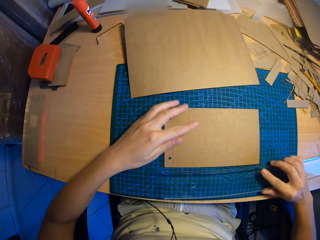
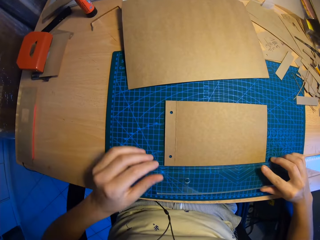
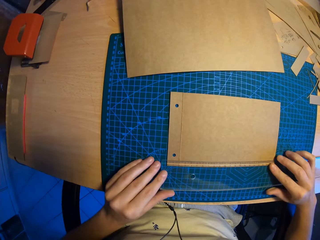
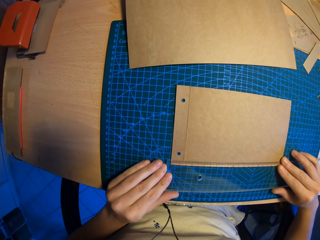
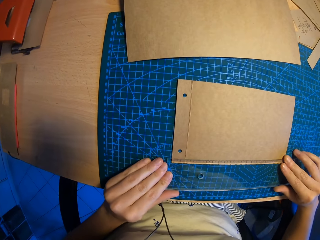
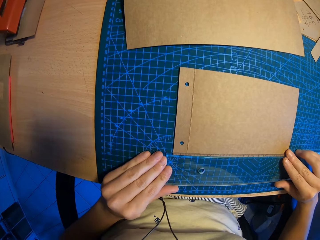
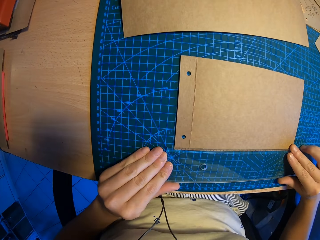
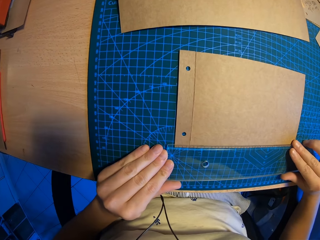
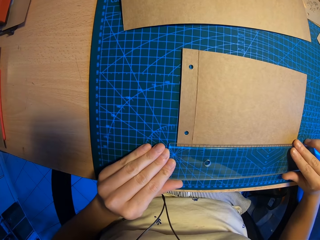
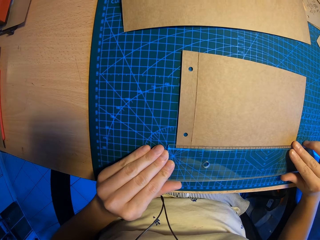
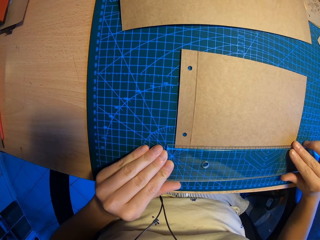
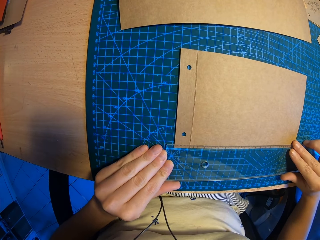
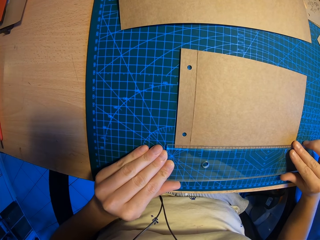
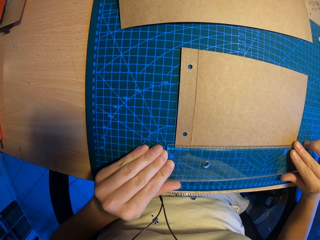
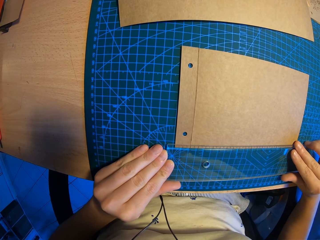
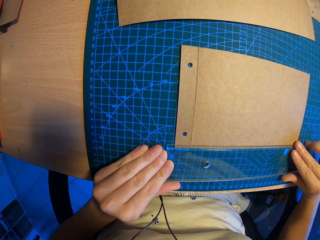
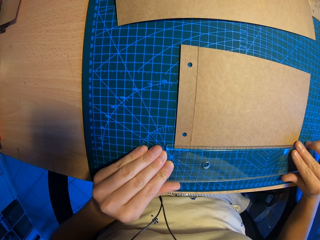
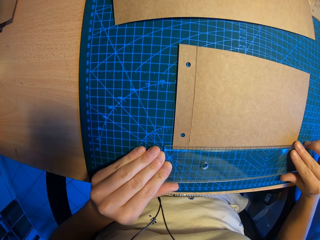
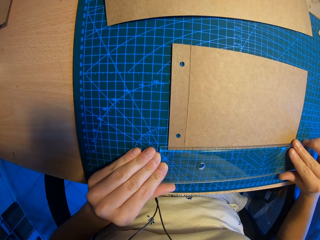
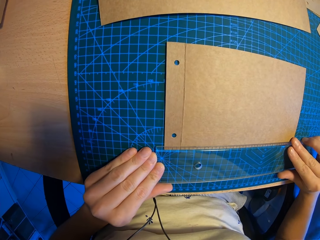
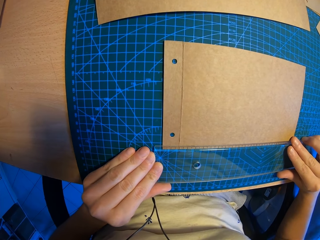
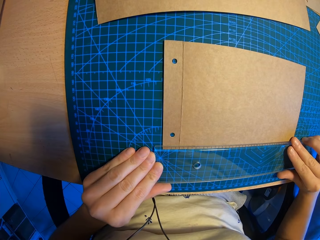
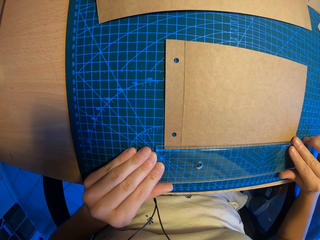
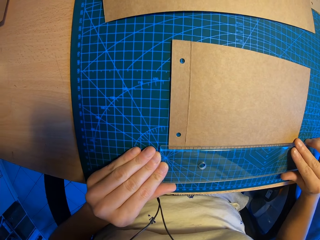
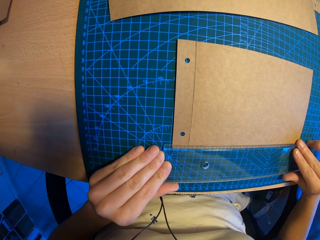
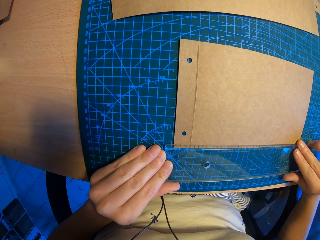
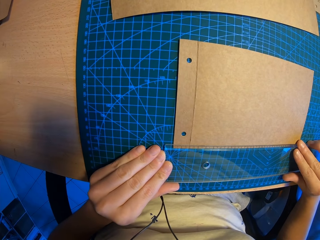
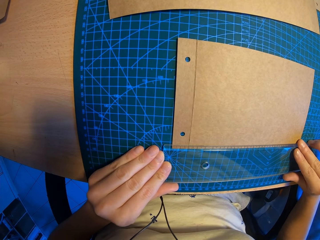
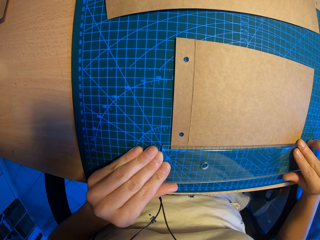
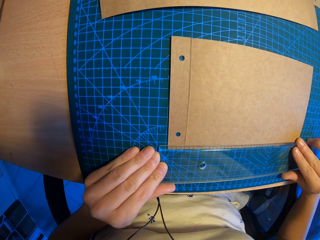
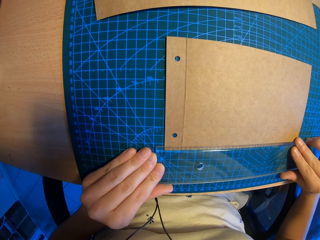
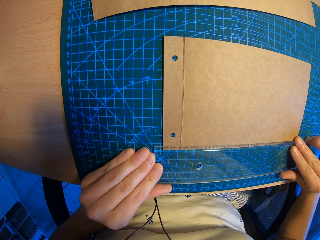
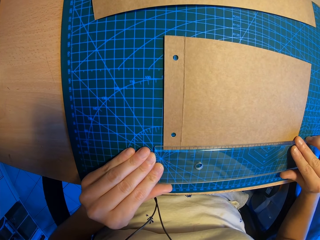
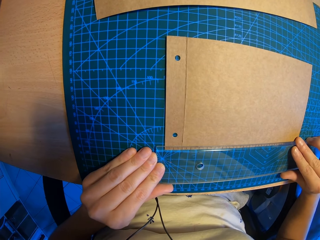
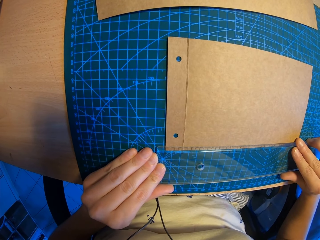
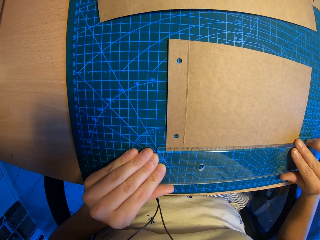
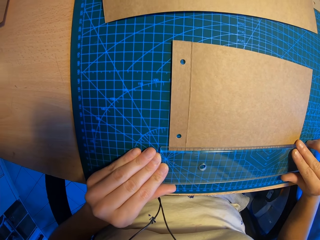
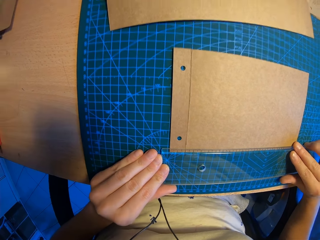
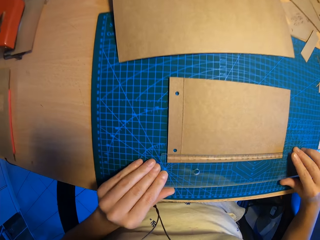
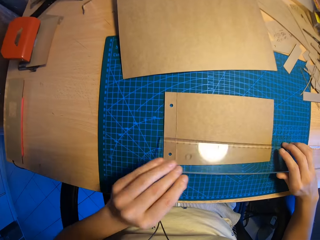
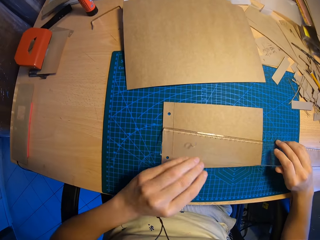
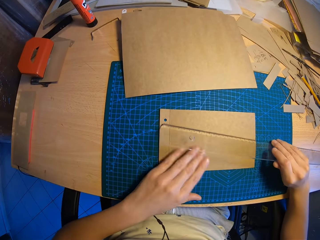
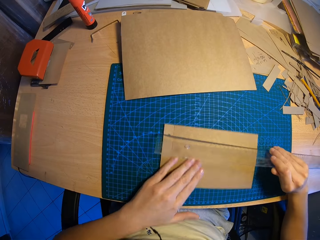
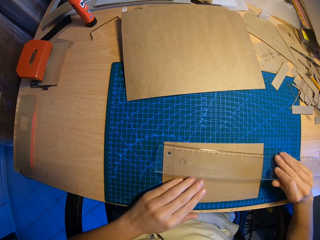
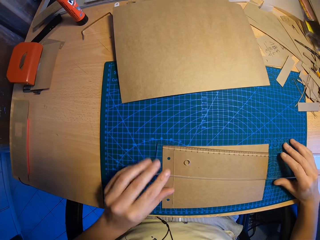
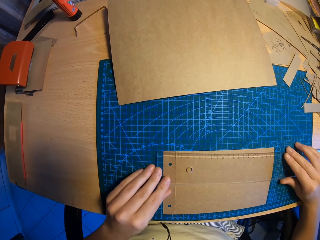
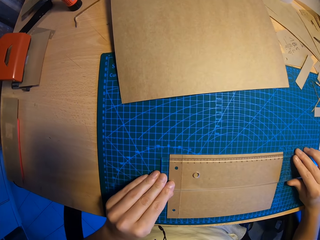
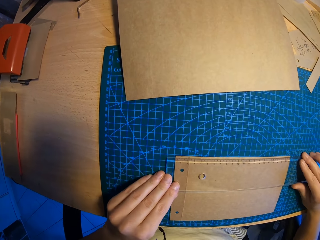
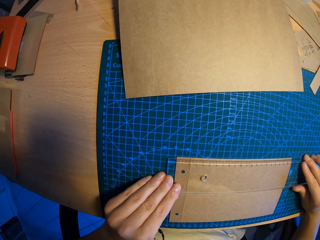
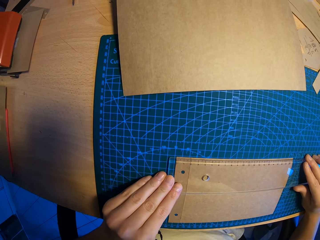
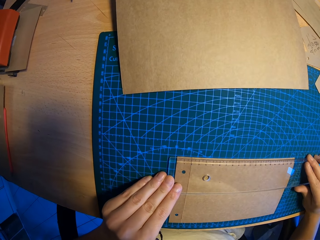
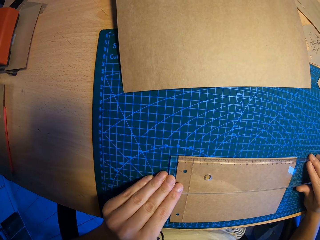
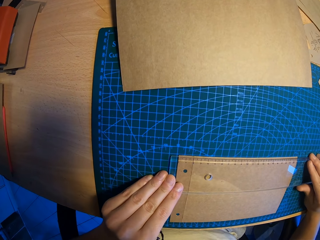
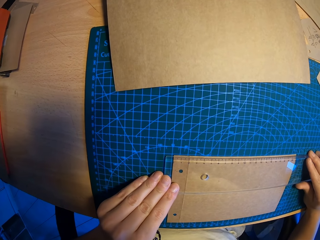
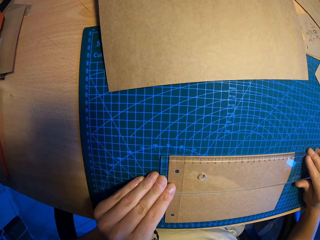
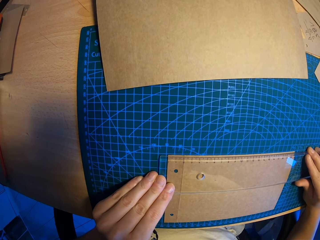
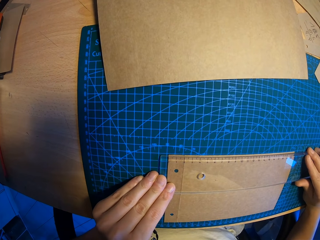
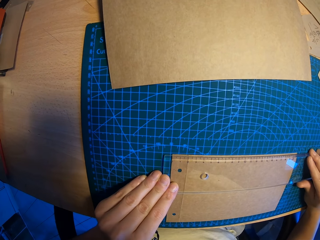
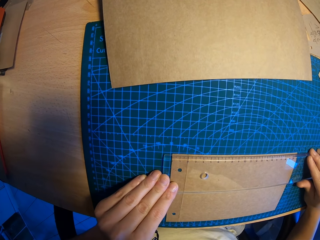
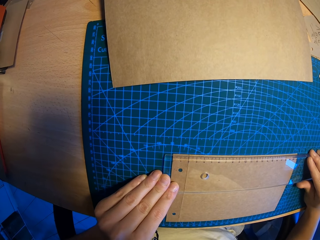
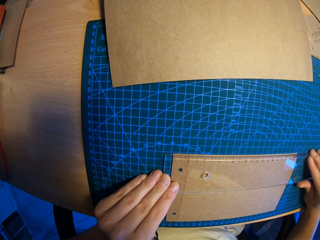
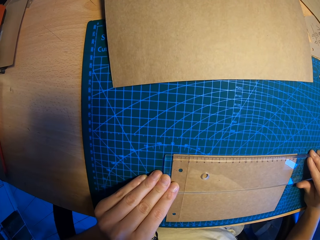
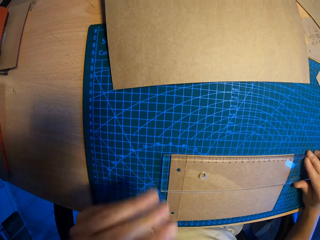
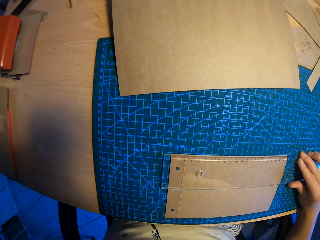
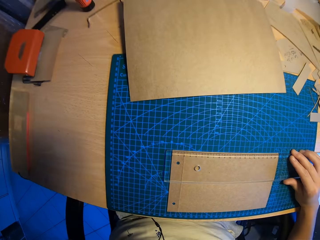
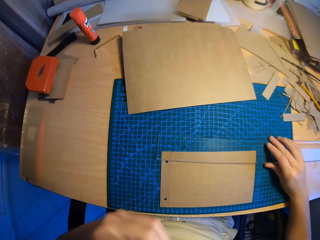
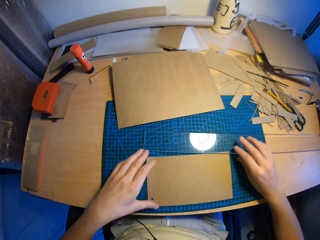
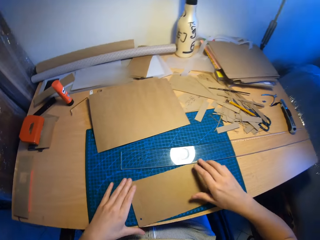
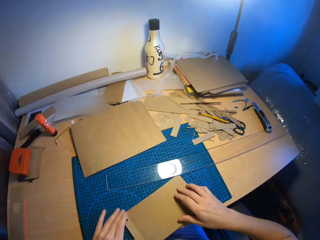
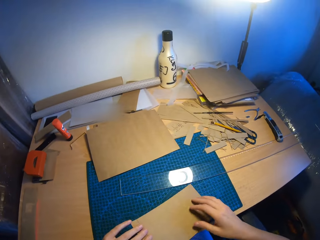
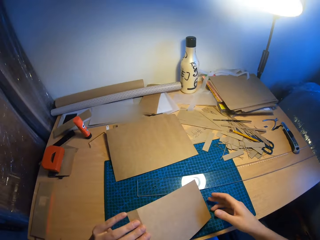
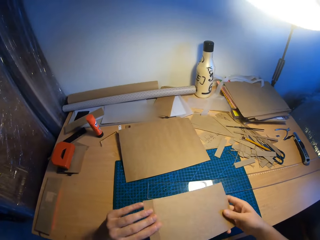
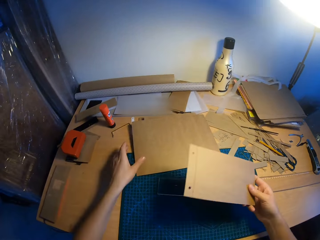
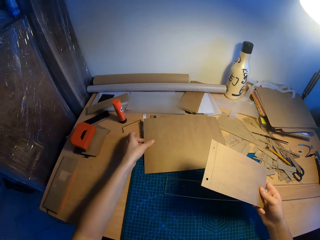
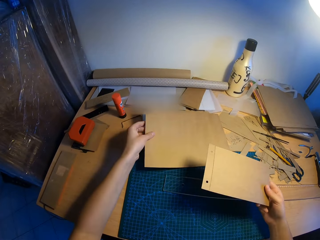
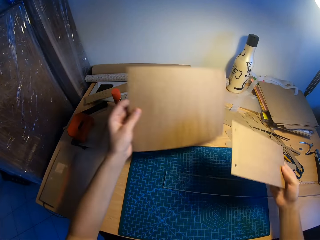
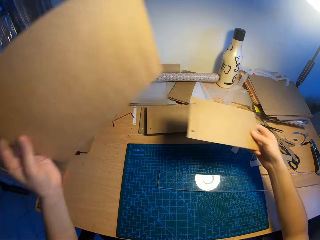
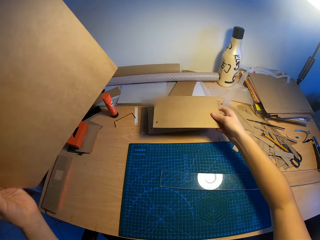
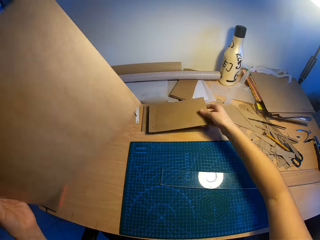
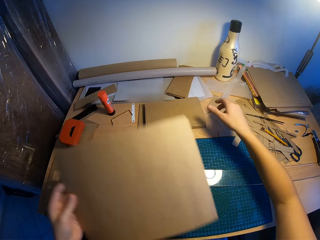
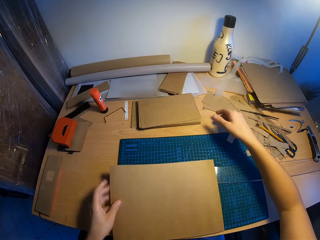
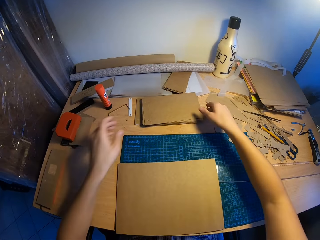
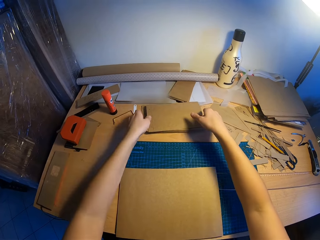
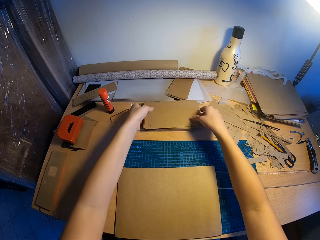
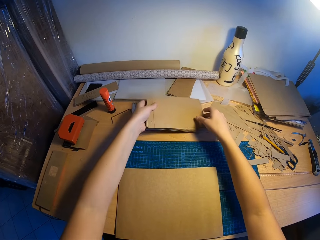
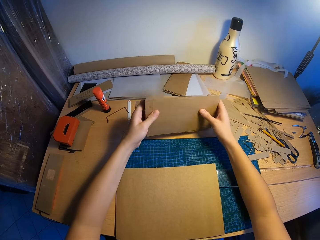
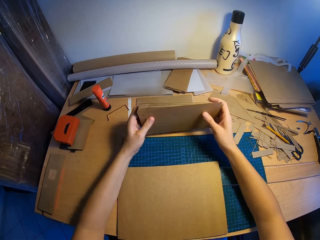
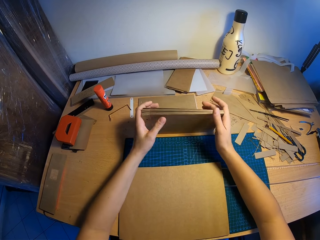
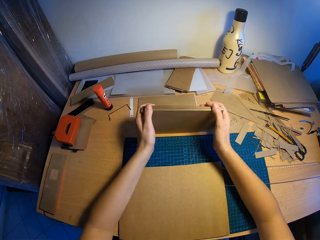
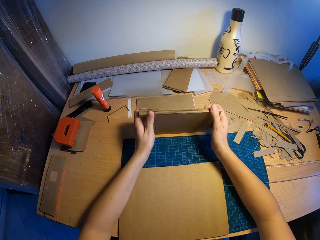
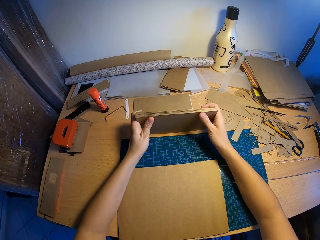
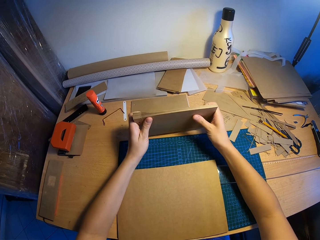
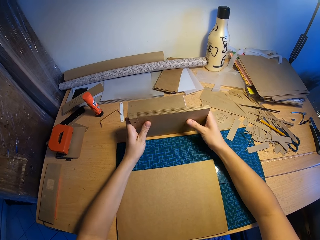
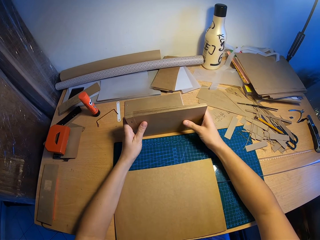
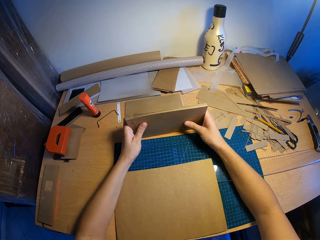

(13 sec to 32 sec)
The camera wearer adjusts the ruler on the paper with both hands. She measures the paper. She moves the paper with her left hand. She picks the paper. She adjusts the ruler on the paper with both hands. She measures the paper. She removes both hands from the ruler. She picks the paper on the table with both hands. She picks another paper with her left hand. She drops the paper on the table with her right hand. She drops the paper on the table with her left hand. She arranges a stack of paper with both hands. She picks the paper.

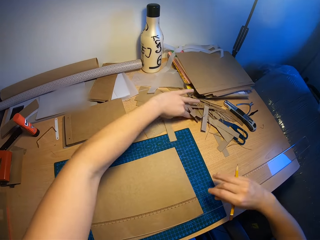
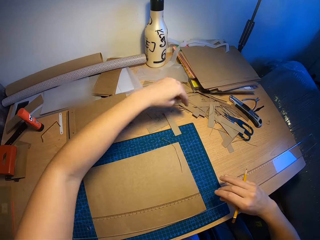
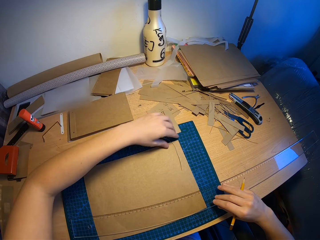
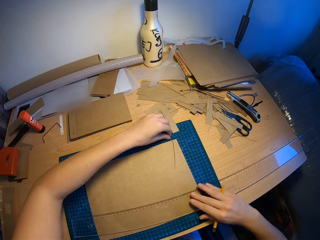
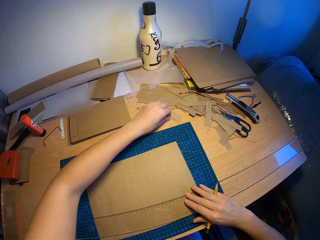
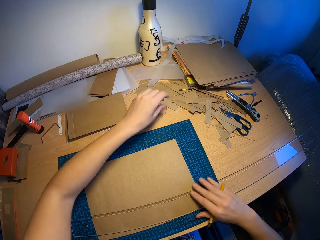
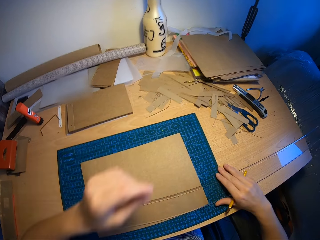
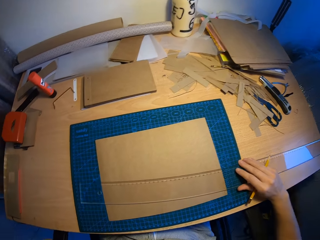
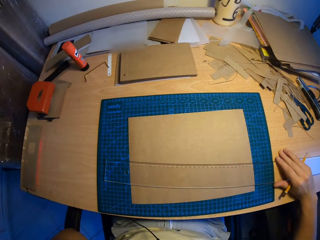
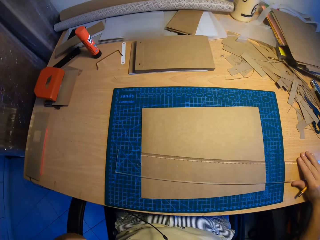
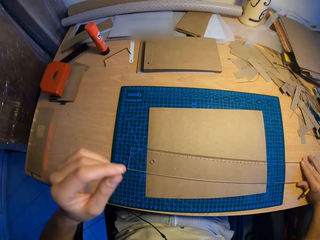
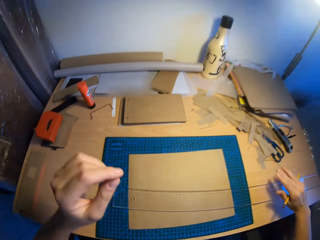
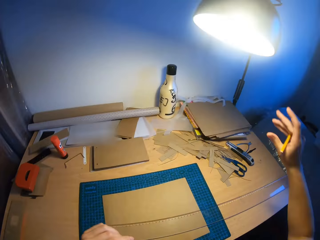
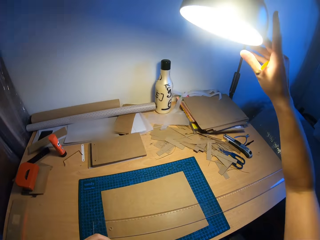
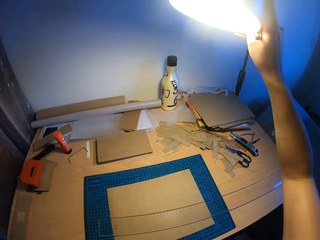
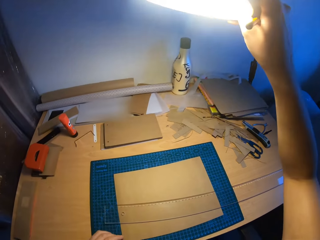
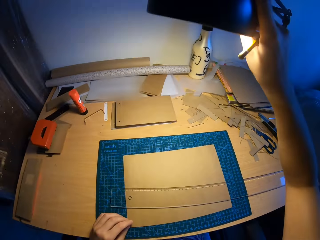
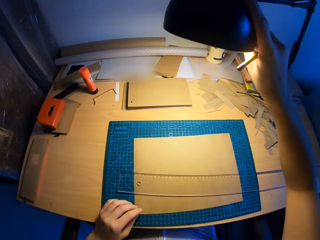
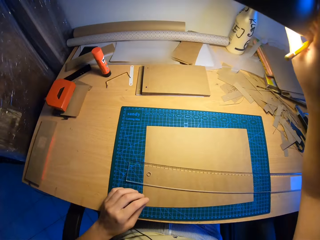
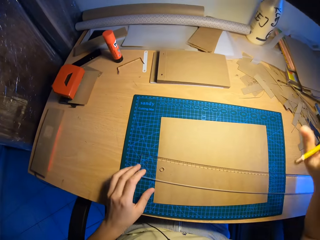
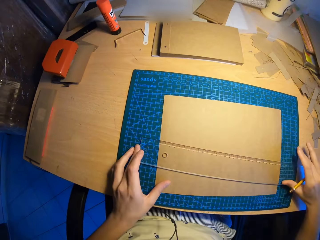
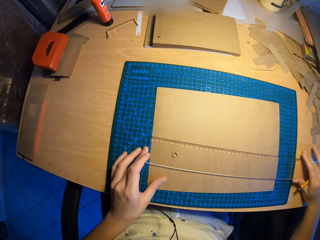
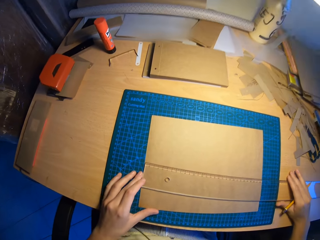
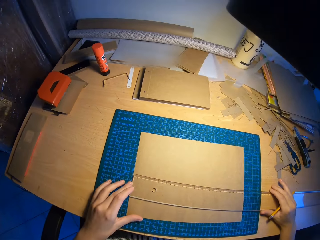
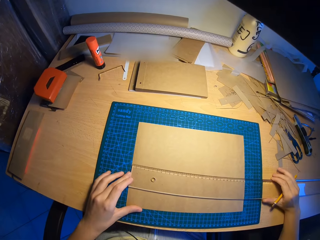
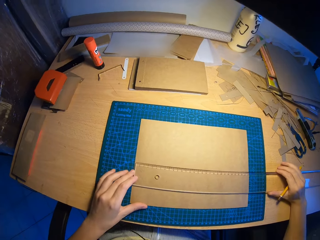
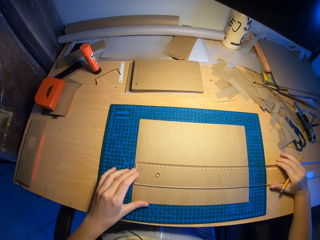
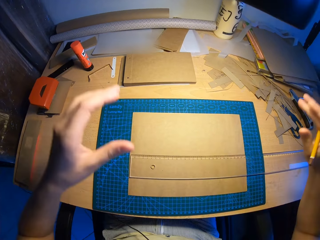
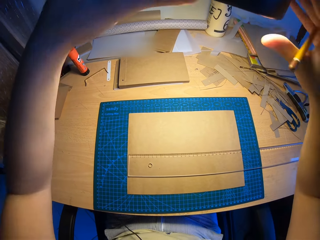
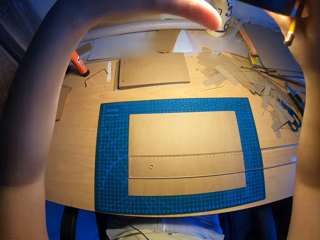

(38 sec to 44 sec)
The camera wearer moves a pile of paper cuttings on the table with her left hand. She adjusts the ruler on the table with her right hand. She adjusts a lamp with her right hand. She touches a bulb. She adjusts the ruler on the table with both hands.
